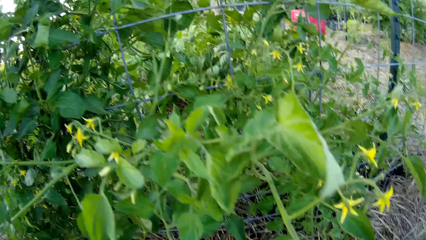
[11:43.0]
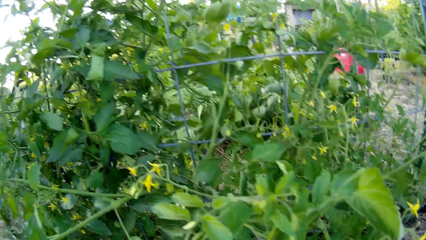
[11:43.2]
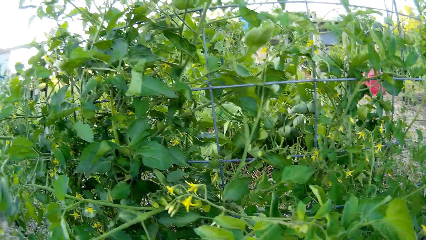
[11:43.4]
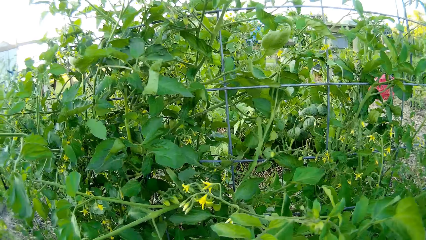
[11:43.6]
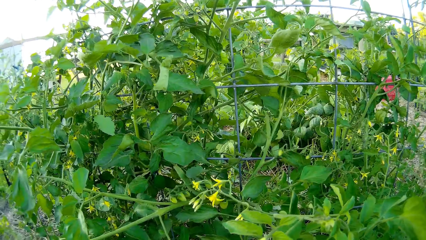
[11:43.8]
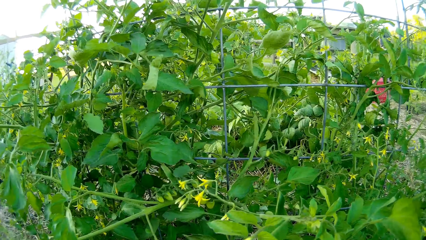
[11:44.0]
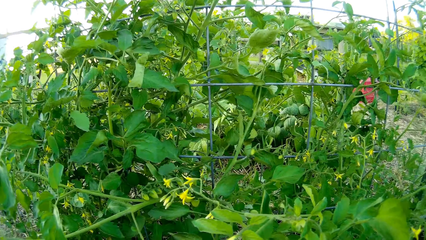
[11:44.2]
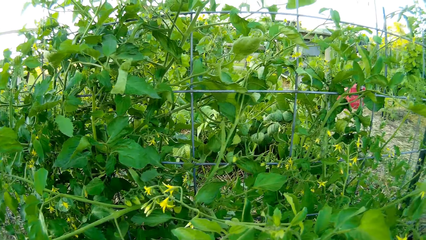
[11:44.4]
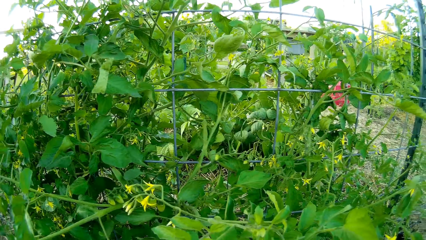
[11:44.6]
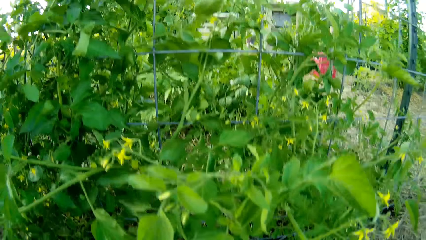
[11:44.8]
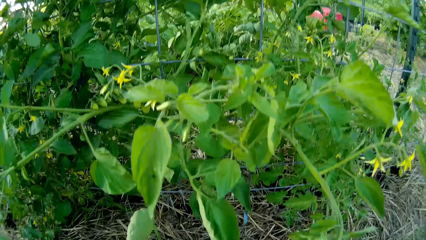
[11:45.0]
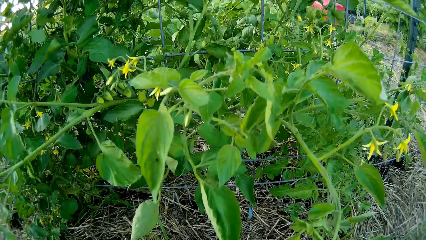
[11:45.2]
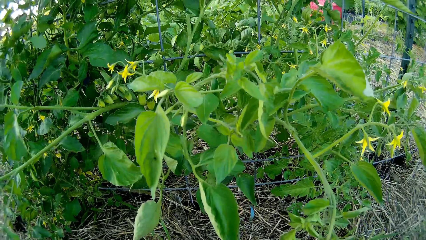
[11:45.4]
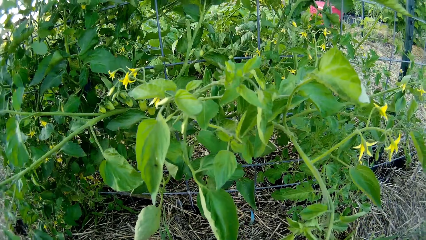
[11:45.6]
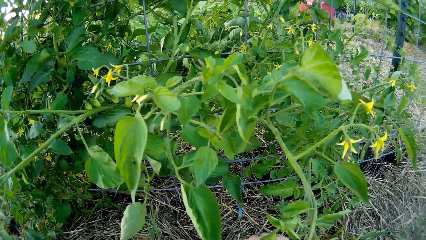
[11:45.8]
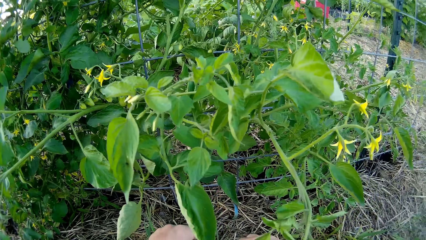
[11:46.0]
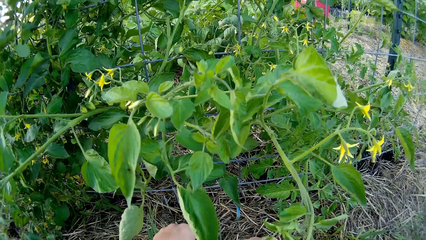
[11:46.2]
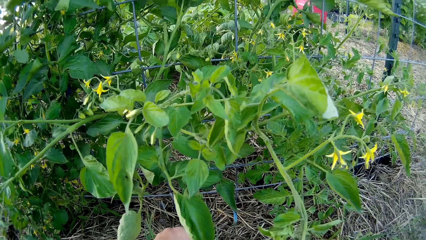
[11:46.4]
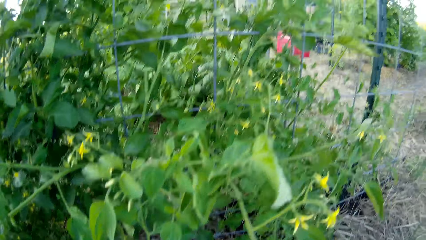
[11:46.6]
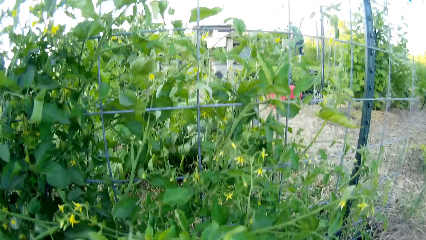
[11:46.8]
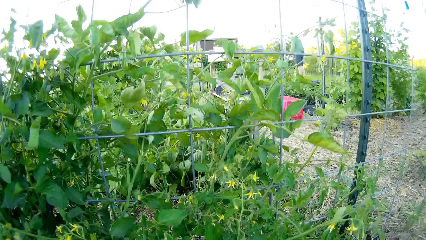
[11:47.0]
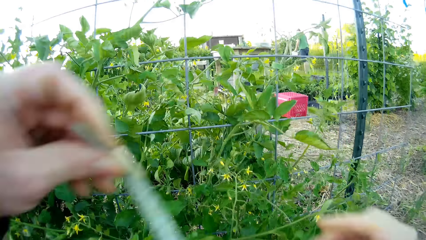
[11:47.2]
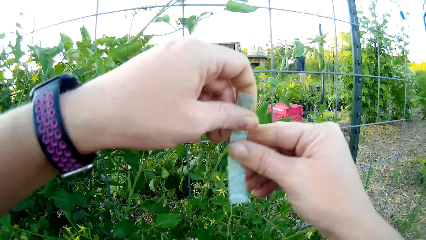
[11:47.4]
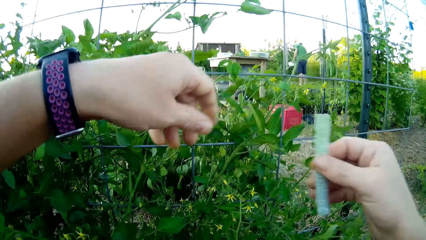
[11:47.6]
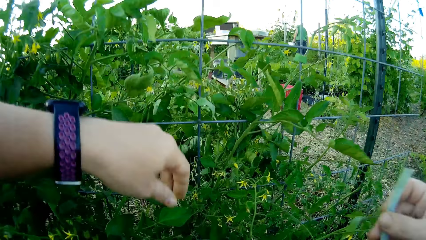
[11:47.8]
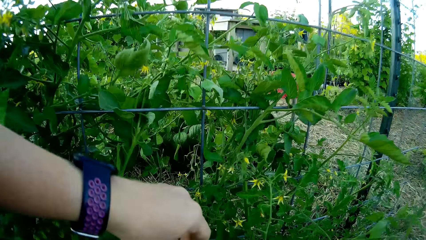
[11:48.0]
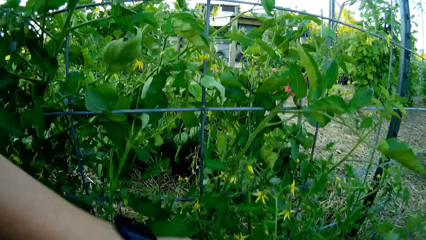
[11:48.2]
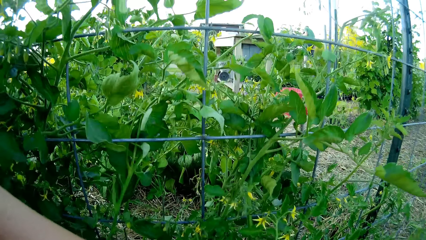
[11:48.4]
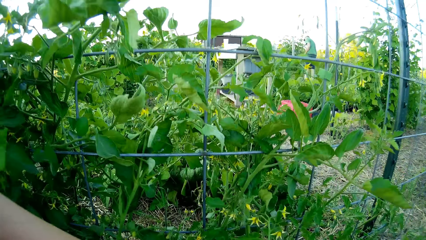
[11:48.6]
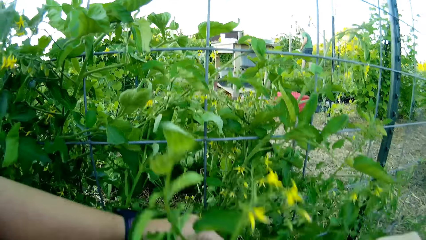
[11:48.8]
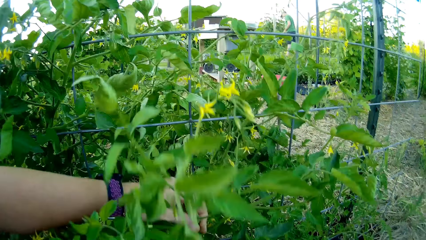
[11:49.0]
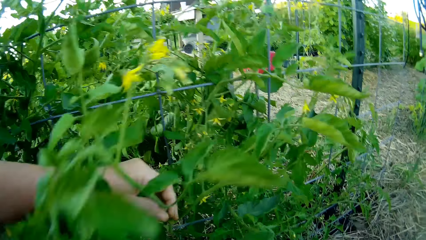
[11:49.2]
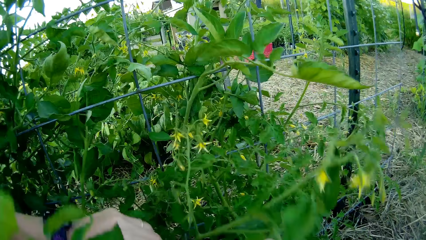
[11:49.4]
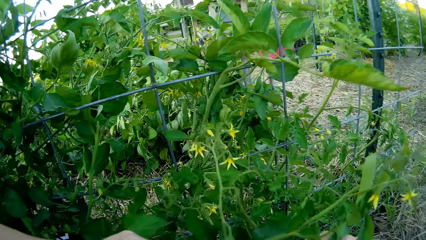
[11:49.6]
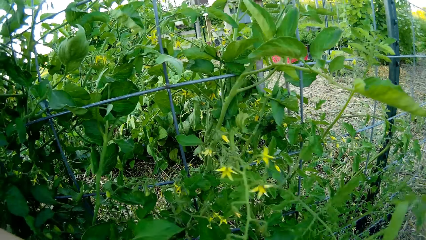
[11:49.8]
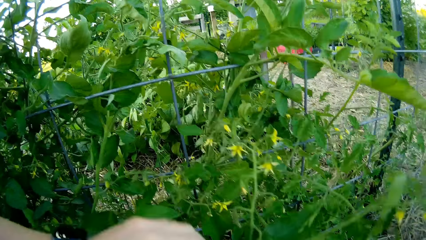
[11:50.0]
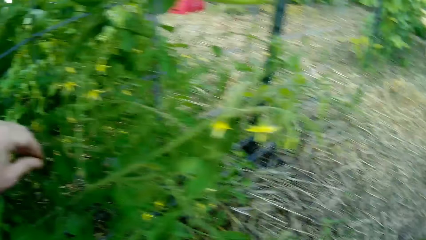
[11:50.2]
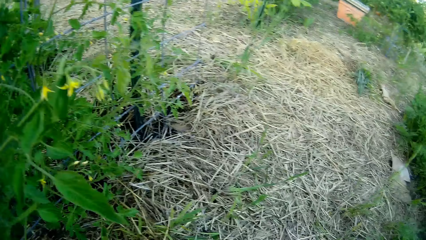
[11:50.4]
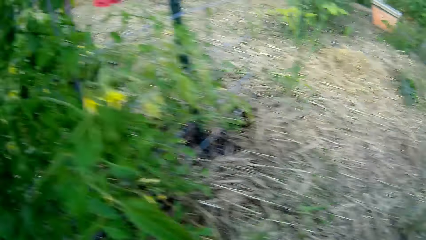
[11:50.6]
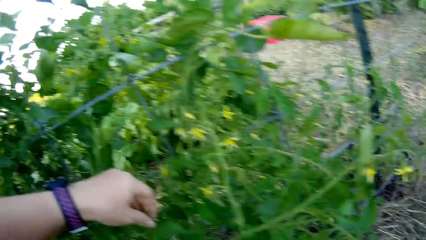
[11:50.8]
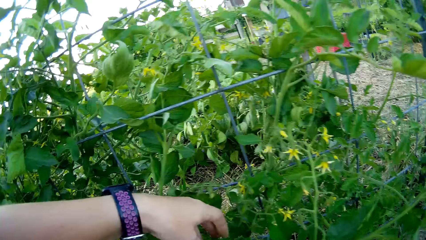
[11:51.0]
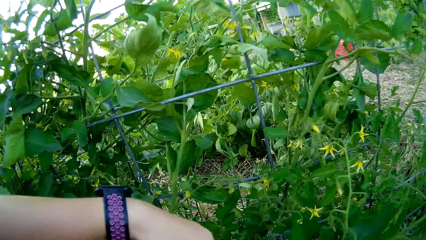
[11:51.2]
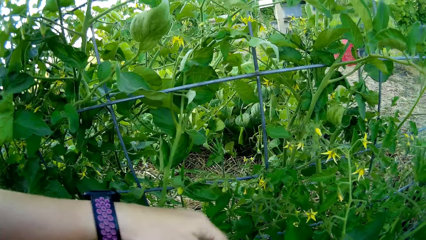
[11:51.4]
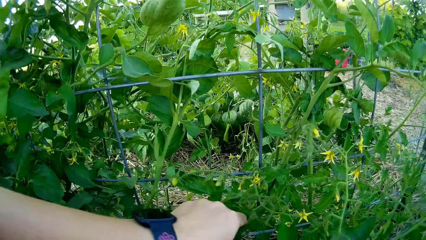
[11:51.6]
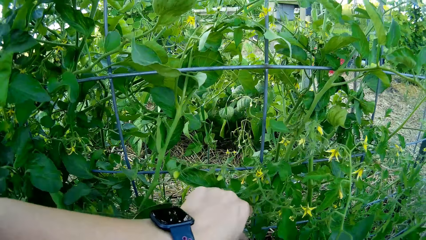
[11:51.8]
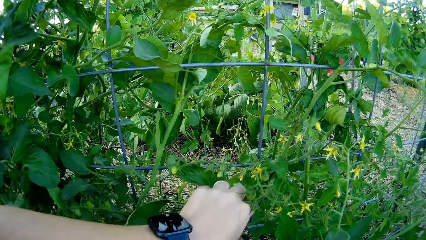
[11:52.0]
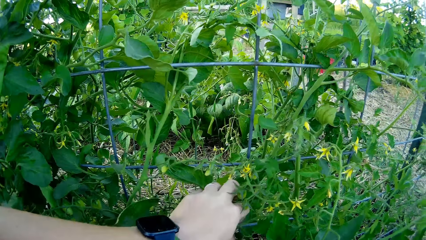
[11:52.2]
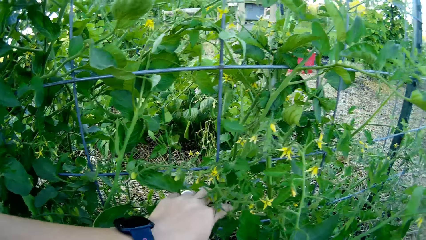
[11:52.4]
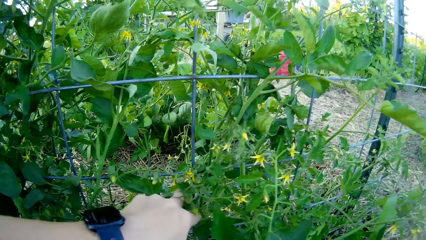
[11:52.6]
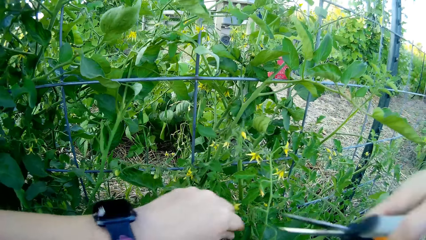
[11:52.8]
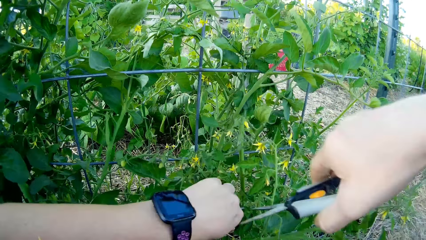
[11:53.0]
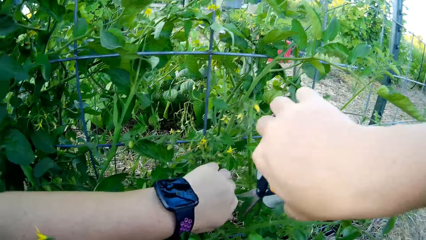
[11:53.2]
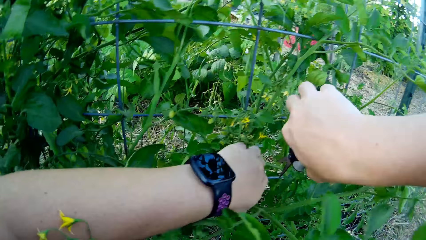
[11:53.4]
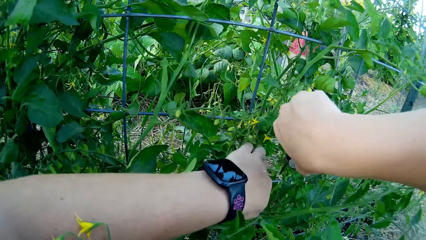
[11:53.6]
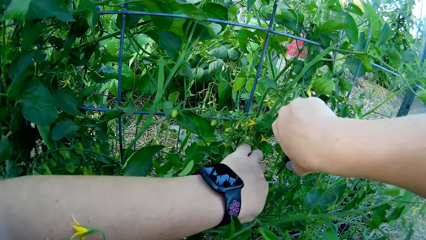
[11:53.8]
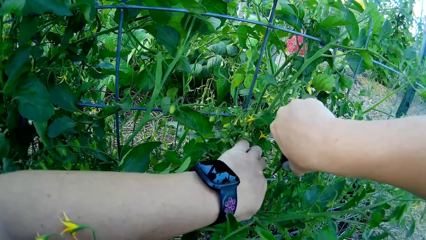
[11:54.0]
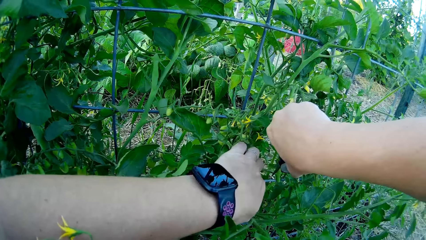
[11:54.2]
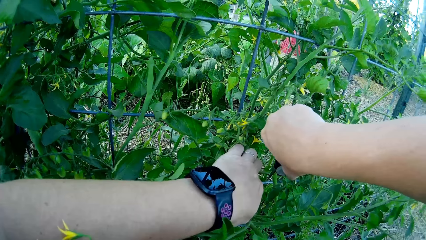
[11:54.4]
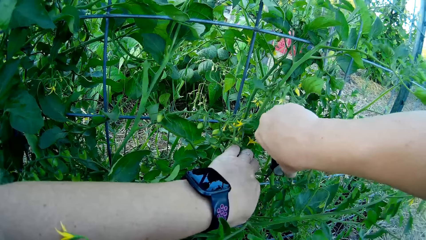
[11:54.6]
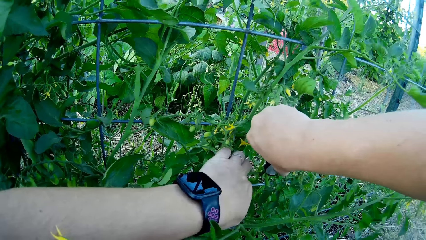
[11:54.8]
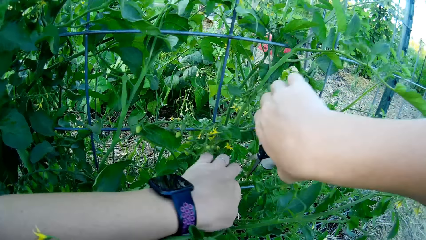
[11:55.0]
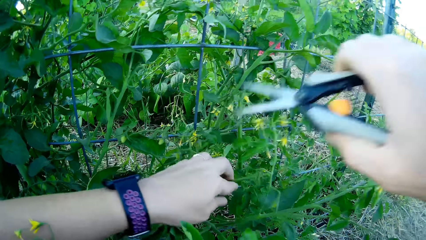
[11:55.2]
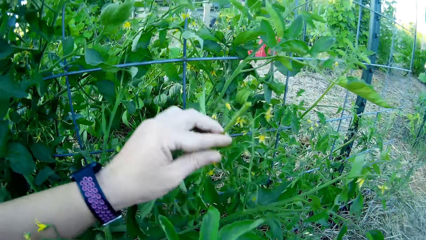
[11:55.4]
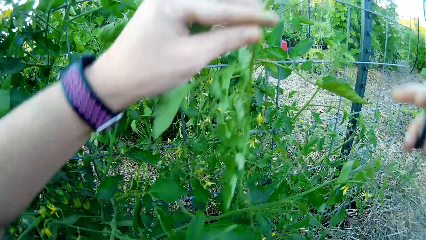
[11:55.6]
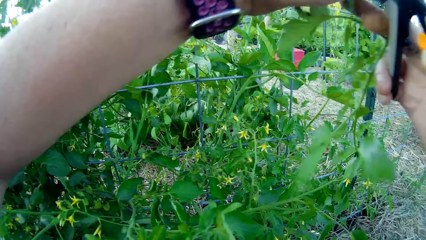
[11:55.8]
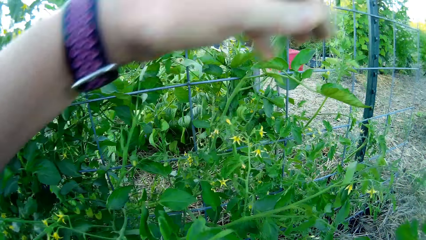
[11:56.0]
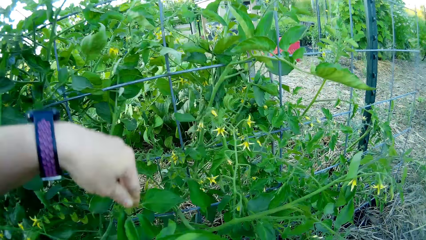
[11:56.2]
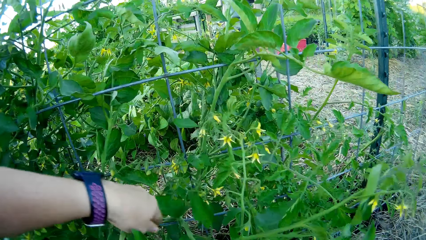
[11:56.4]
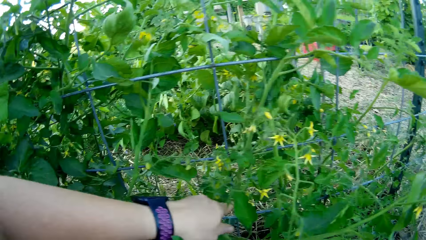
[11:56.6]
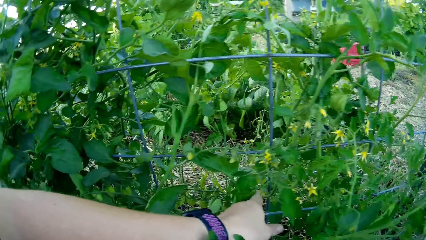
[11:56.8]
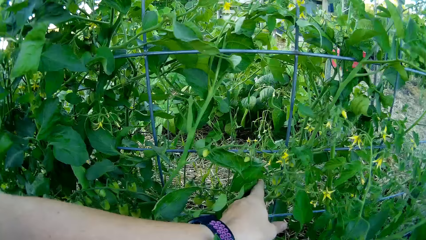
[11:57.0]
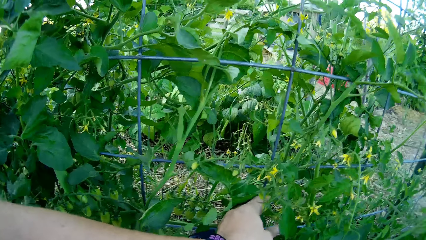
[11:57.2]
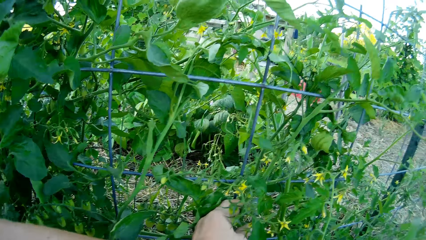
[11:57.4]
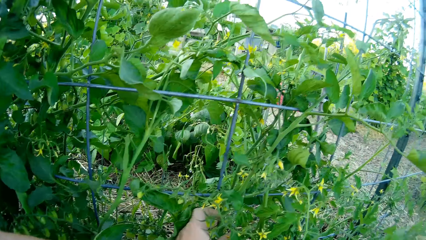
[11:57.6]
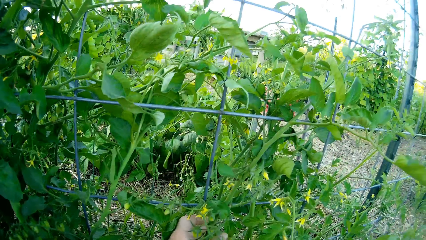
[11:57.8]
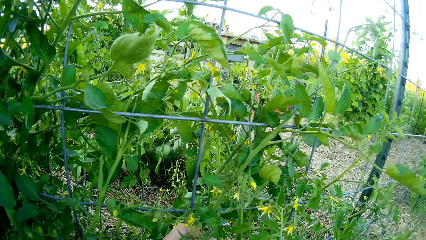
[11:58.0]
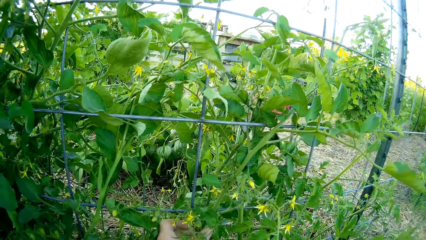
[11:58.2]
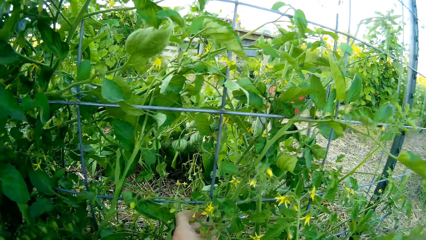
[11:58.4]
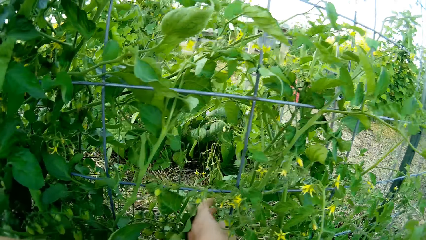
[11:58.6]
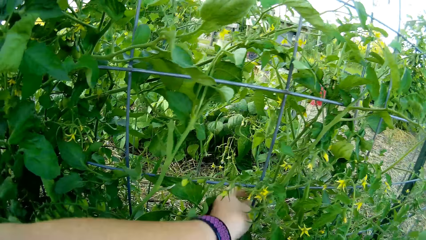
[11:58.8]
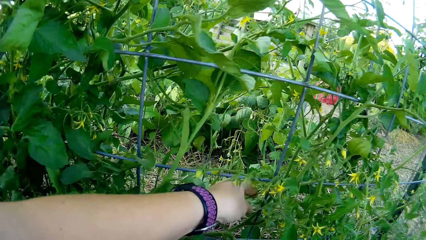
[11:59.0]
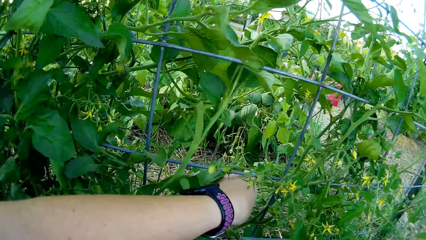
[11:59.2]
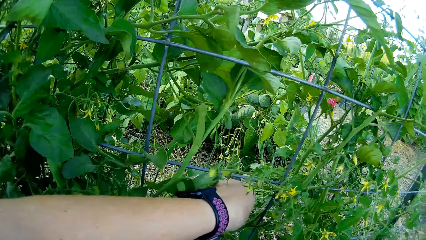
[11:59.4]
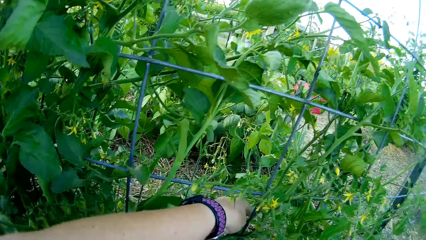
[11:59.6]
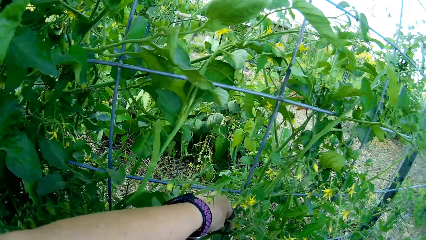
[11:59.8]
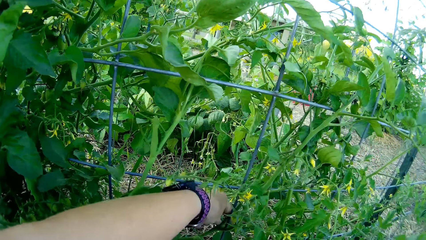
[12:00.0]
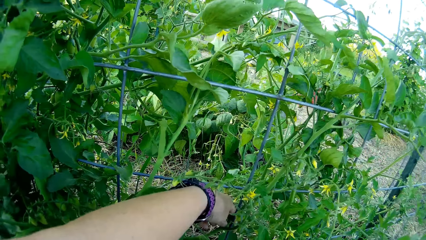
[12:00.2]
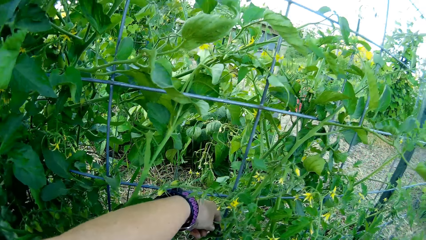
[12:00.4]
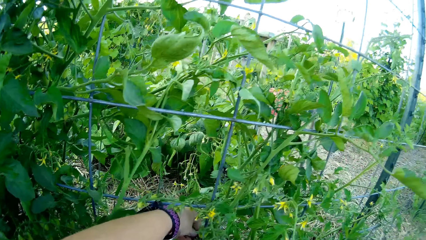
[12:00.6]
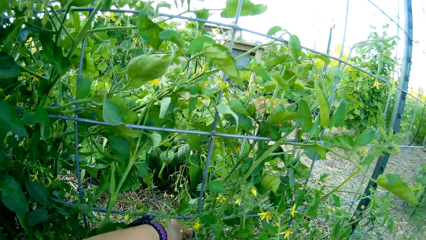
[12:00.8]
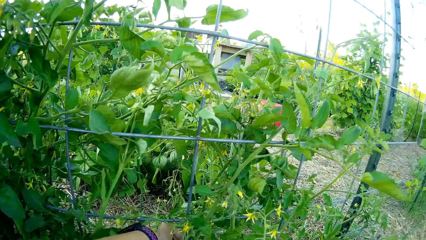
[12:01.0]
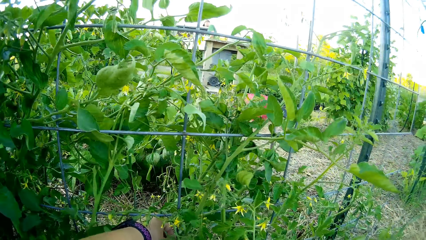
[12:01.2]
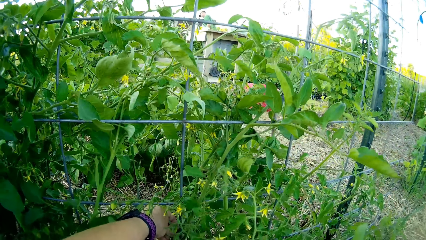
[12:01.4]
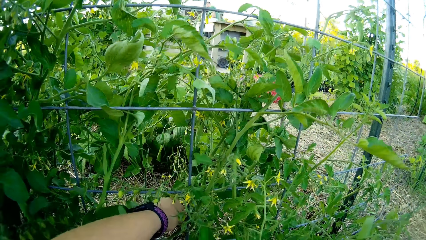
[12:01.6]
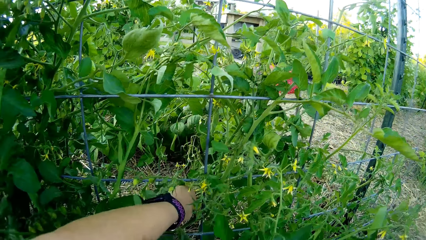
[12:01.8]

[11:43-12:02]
The camera wearer holds the sellotape. They touch the plant. They move the scissors to the plant. They cut part of the tomato plant with the scissors. They remove the scissors. They hold the plant leaf. They touch the plant.
